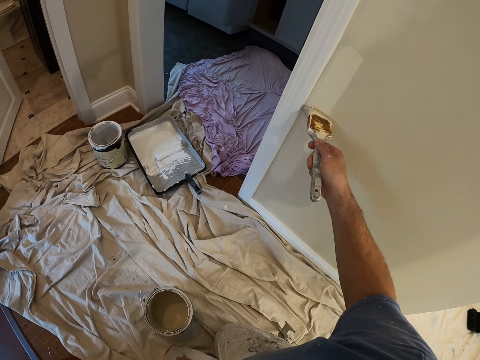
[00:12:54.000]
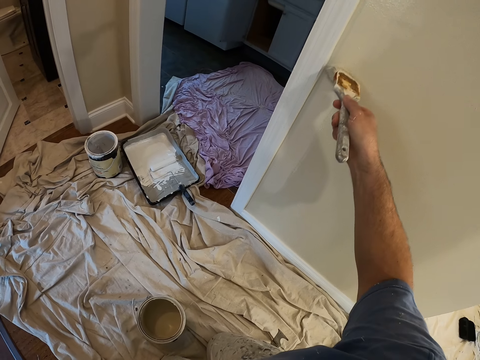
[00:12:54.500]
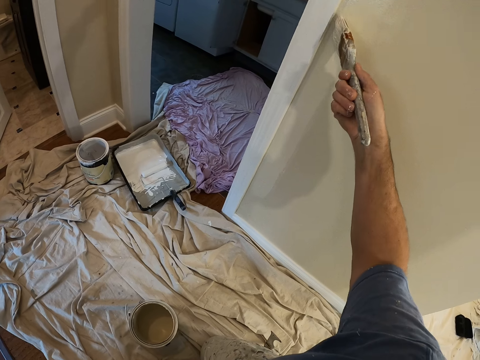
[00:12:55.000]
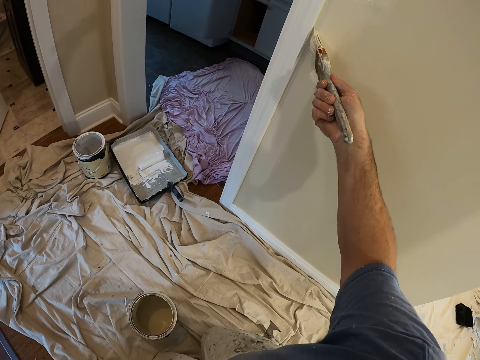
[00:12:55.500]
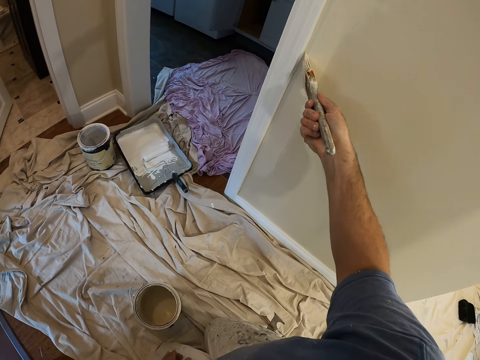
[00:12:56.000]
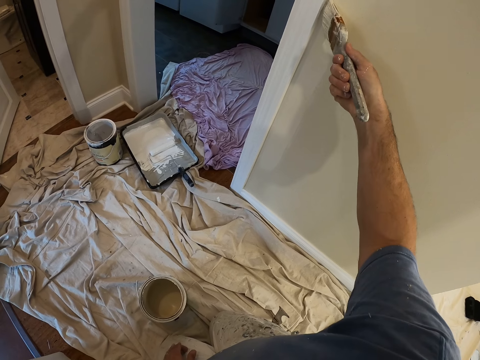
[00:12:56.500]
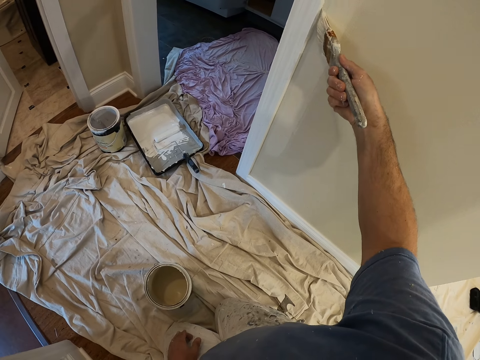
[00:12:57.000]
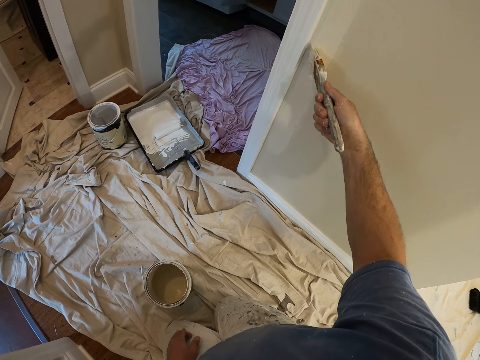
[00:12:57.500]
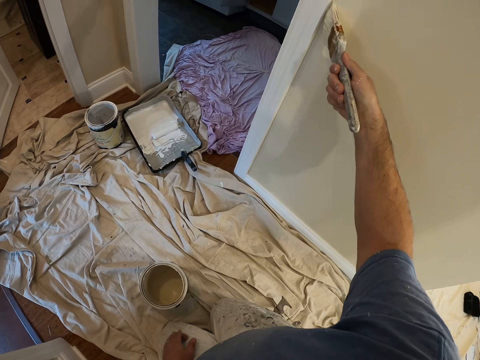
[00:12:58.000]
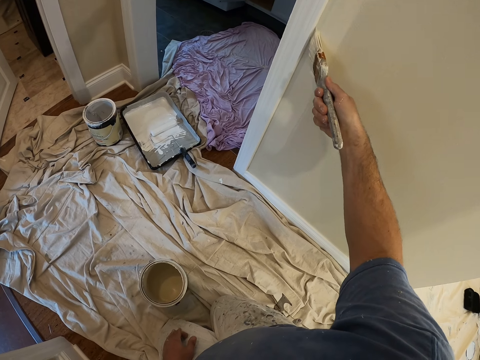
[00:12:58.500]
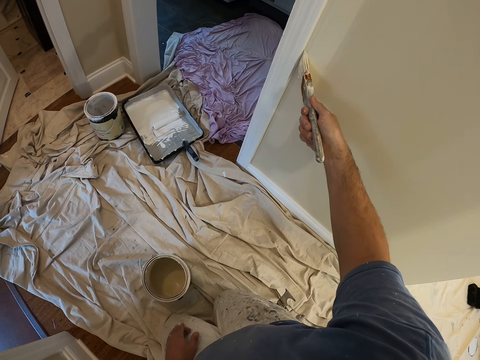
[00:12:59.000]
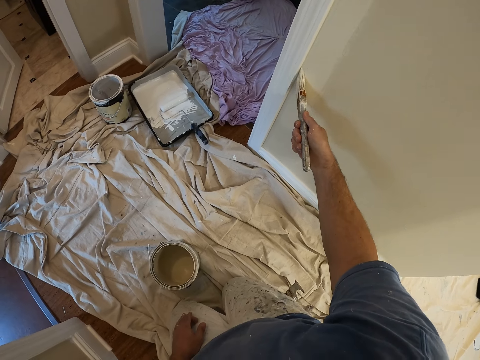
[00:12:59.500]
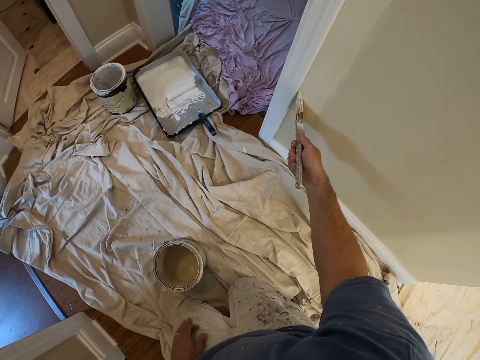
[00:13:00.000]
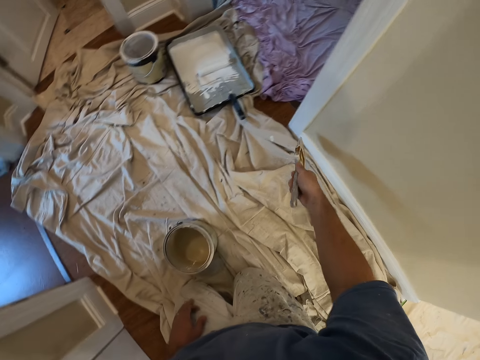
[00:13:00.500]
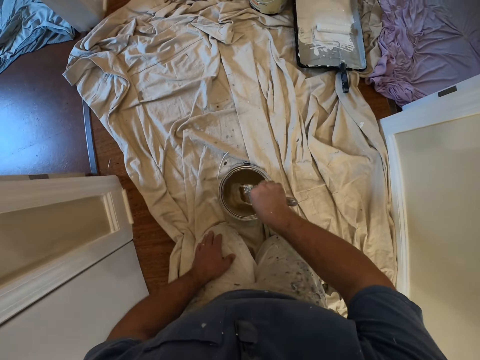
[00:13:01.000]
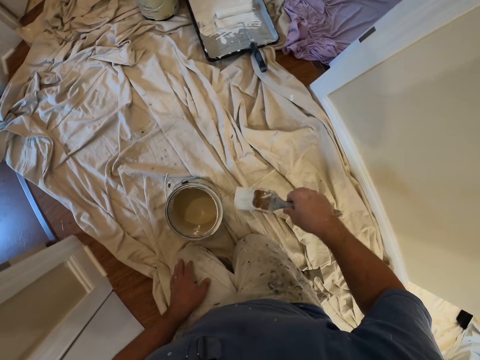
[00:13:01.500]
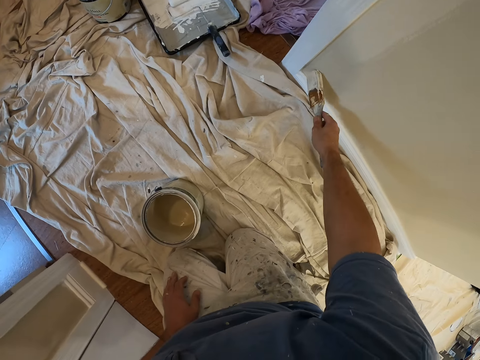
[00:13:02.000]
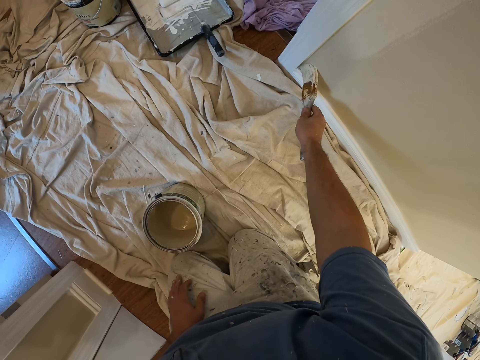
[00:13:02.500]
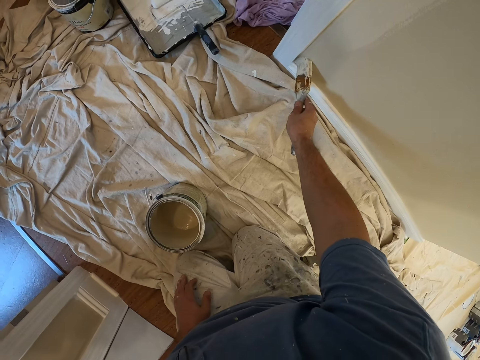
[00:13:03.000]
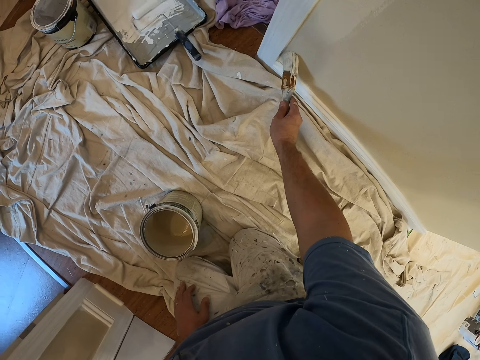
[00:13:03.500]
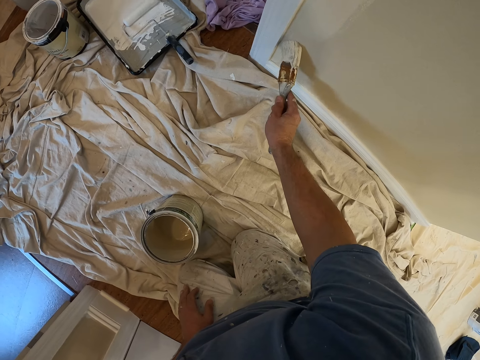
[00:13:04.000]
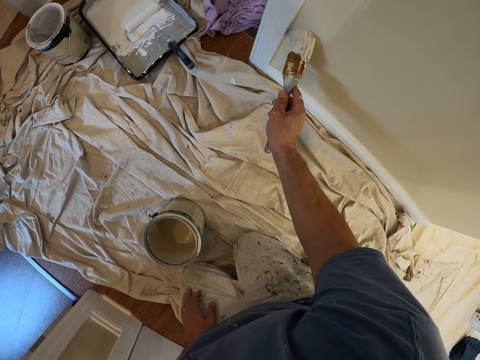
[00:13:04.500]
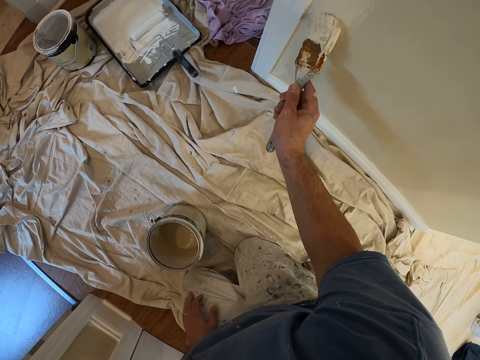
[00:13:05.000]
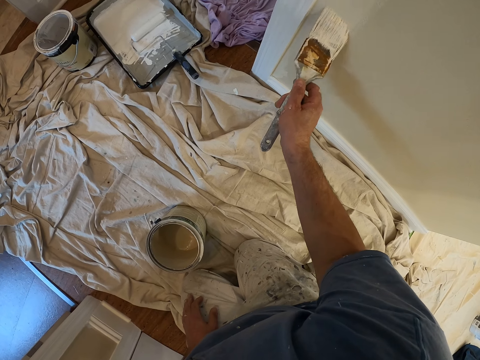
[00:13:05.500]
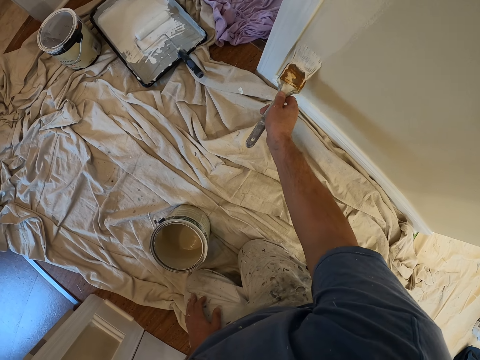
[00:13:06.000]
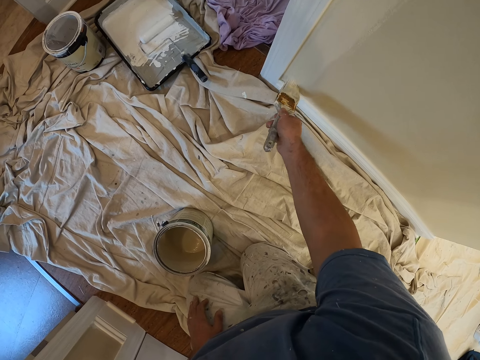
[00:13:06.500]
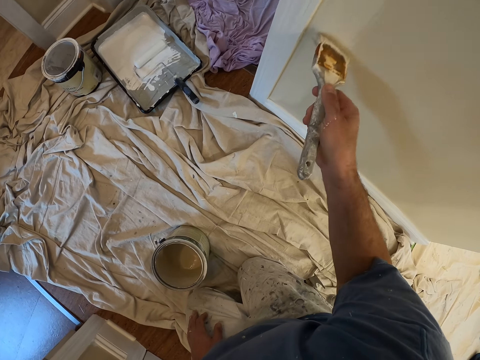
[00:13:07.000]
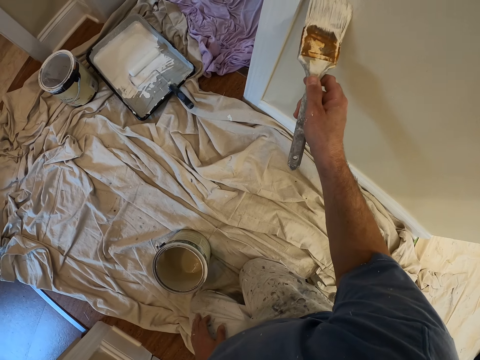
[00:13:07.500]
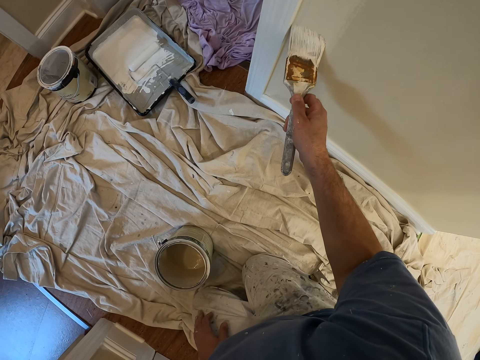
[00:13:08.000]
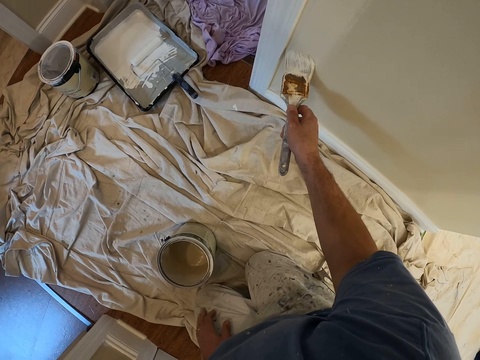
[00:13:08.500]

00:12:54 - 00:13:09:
The camera wearer inserts the brush in the paint tin. They take some paint from the paint can with the paint brush. They paint the wall with the paint brush.

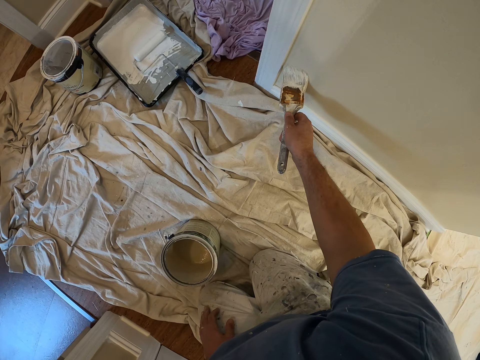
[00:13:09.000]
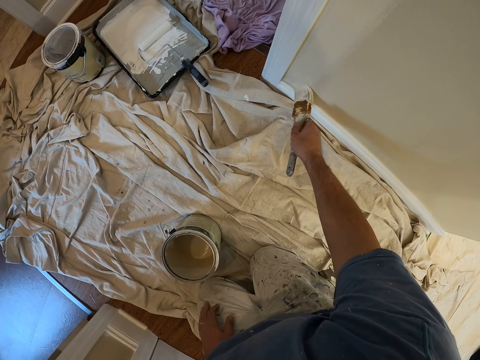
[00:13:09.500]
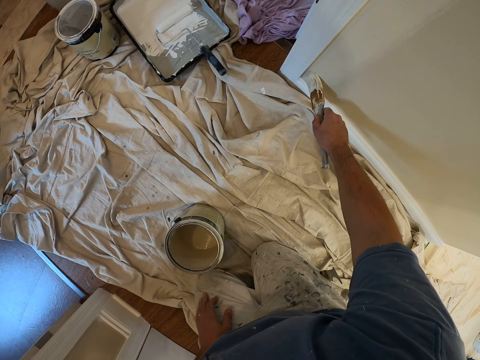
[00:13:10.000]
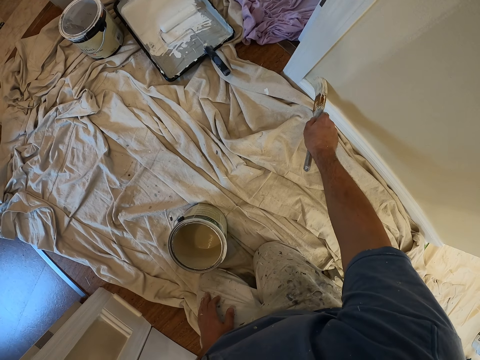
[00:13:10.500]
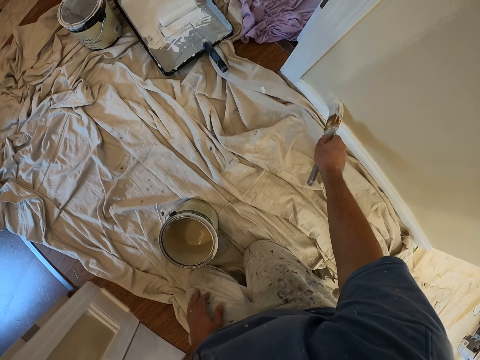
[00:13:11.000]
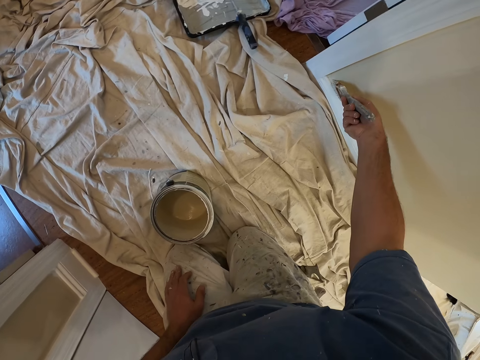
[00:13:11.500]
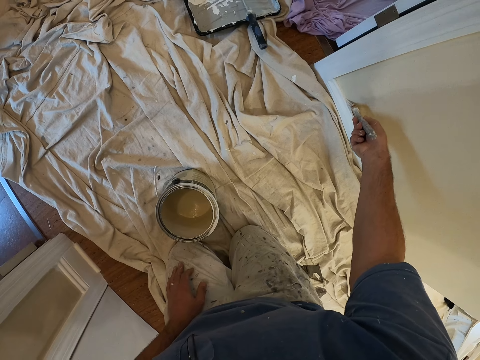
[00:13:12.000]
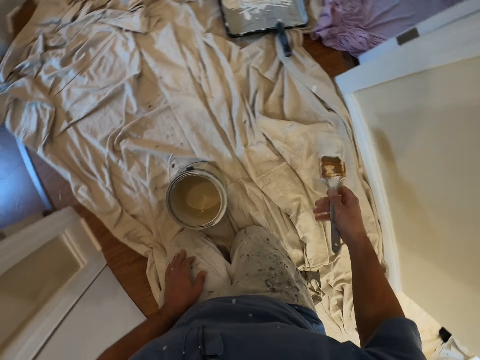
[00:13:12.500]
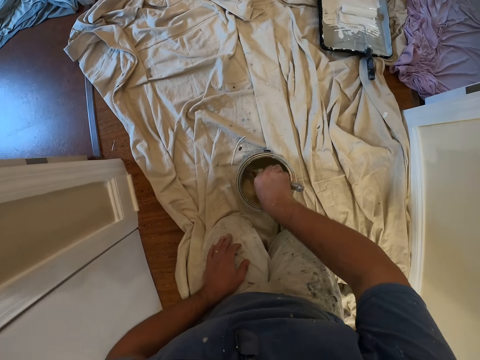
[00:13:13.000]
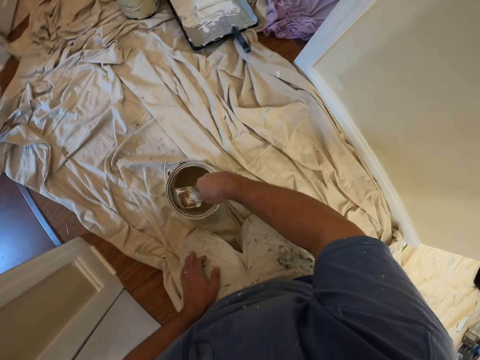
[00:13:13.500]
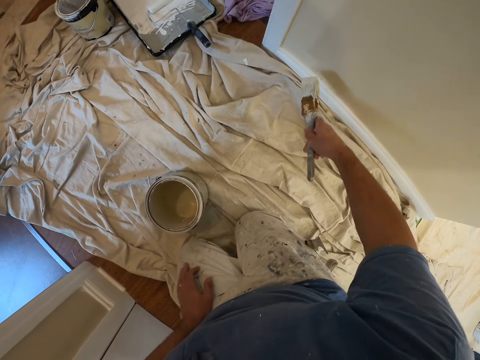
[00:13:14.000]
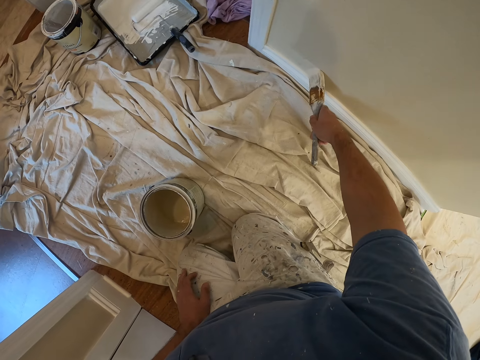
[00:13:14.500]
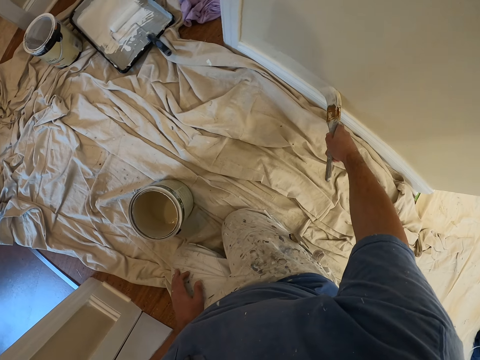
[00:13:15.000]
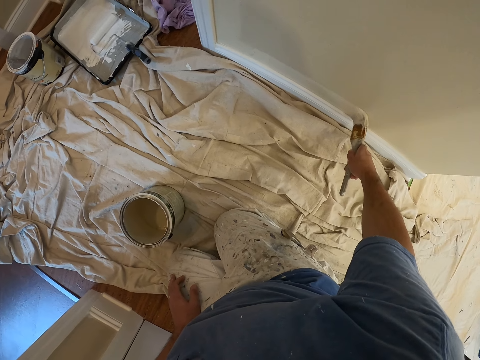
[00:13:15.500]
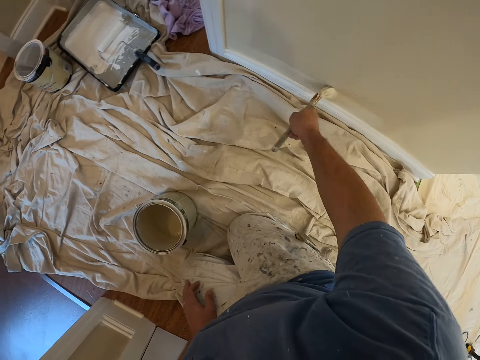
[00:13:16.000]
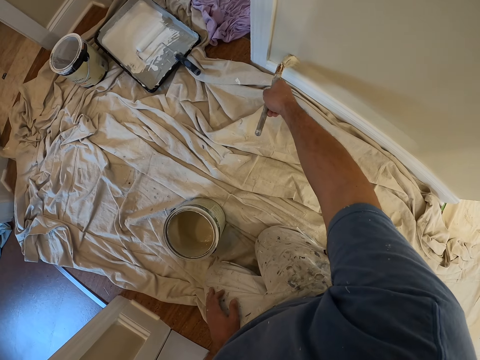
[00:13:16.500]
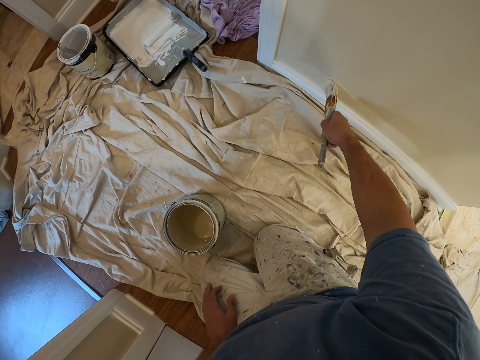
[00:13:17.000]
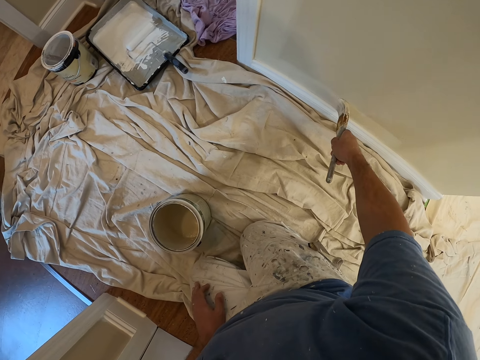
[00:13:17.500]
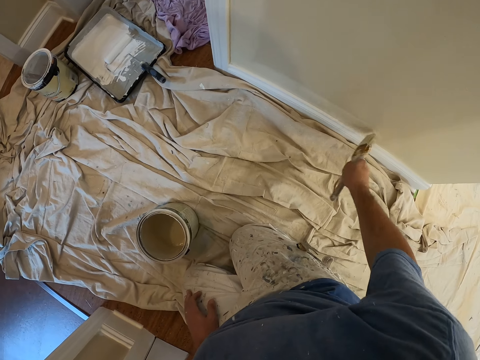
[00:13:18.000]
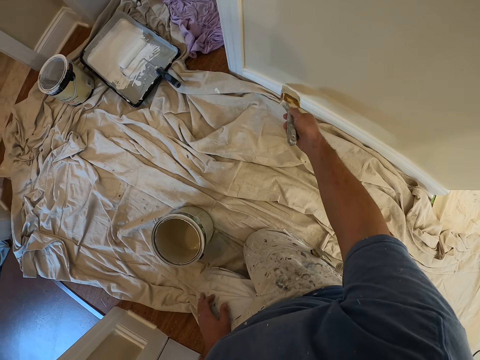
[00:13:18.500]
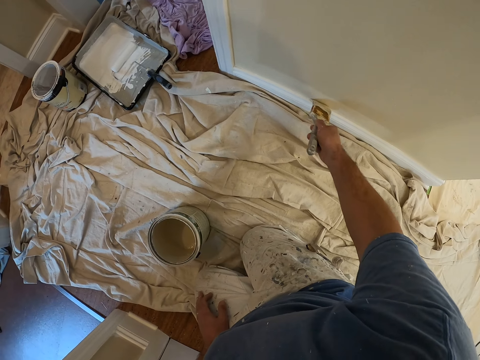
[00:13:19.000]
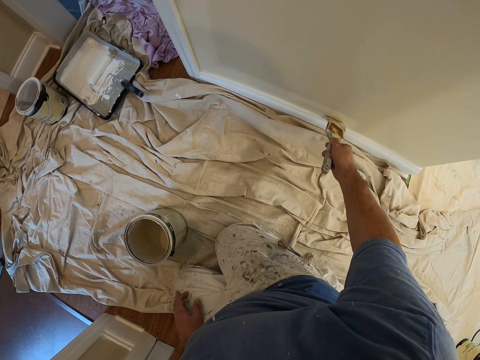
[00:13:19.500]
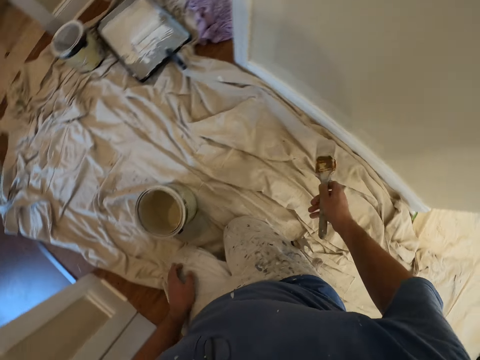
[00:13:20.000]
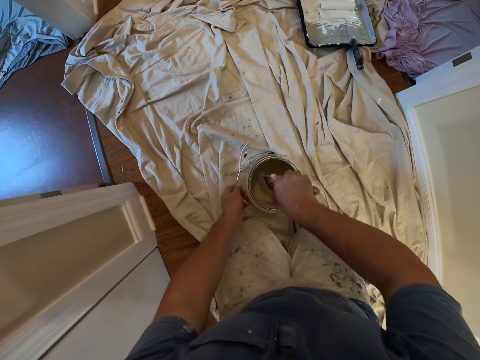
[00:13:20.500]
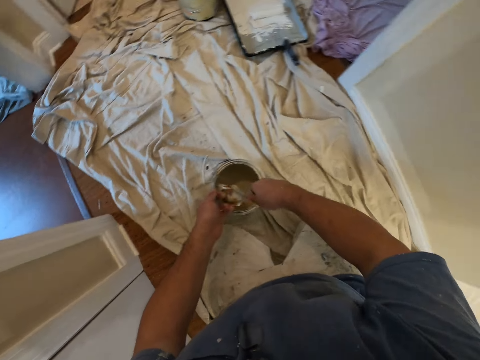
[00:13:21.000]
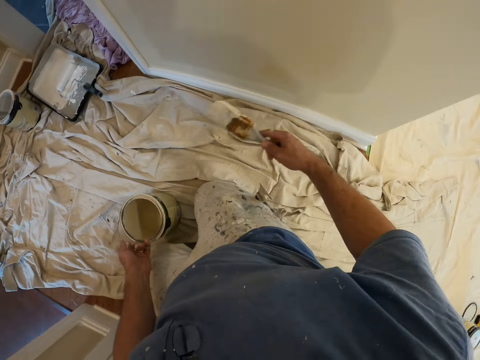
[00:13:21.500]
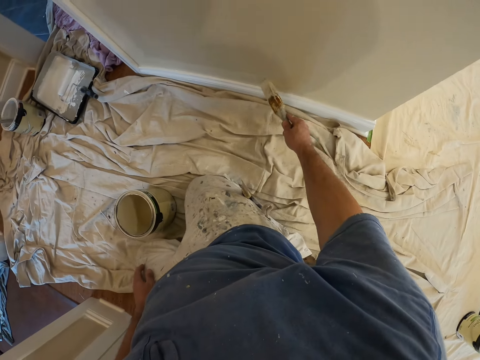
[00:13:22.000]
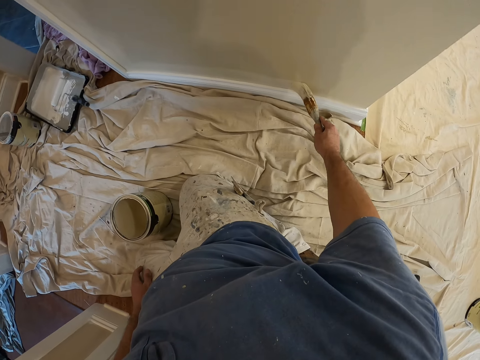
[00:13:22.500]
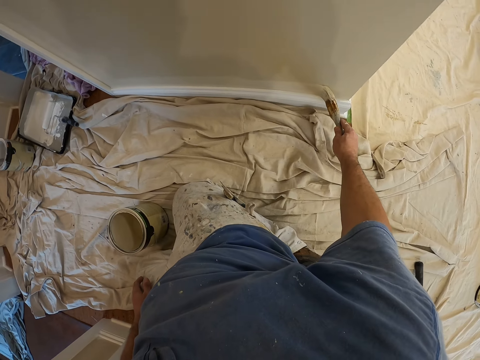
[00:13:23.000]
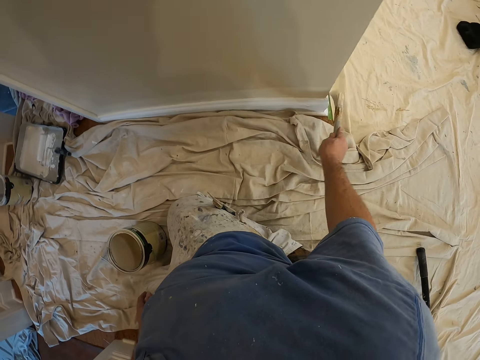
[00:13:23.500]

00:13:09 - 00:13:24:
The camera wearer inserts the brush in the paint tin. They take some paint from the paint can with the paint brush. They paint the wall with the paint brush. They position the paint tin and insert the brush in the tin. They take some paint from the paint can with the paint brush. They paint the wall with the paint brush.
